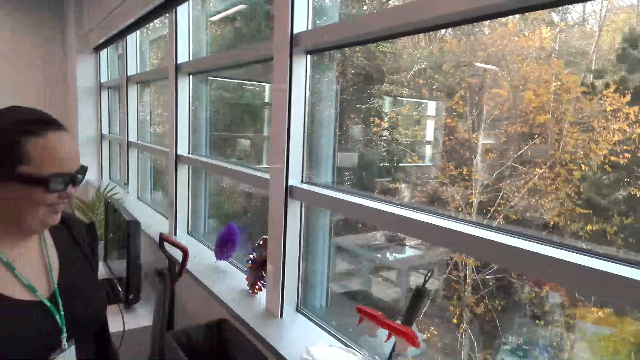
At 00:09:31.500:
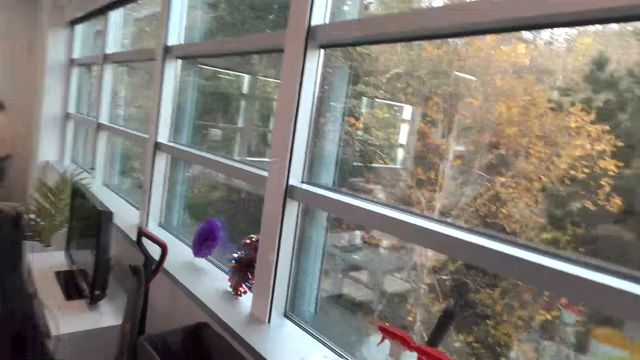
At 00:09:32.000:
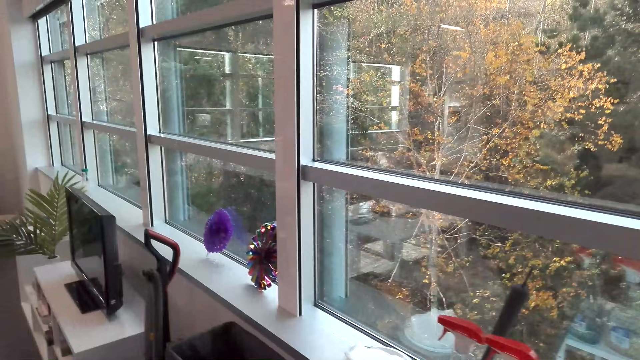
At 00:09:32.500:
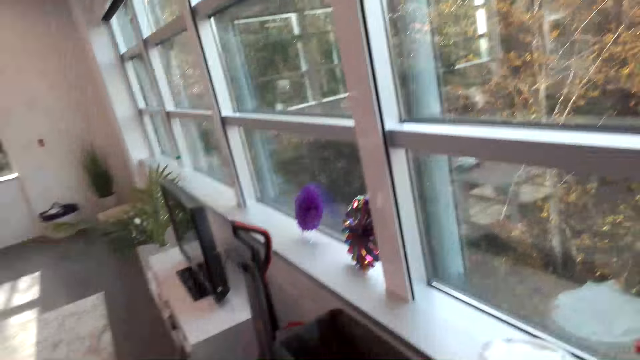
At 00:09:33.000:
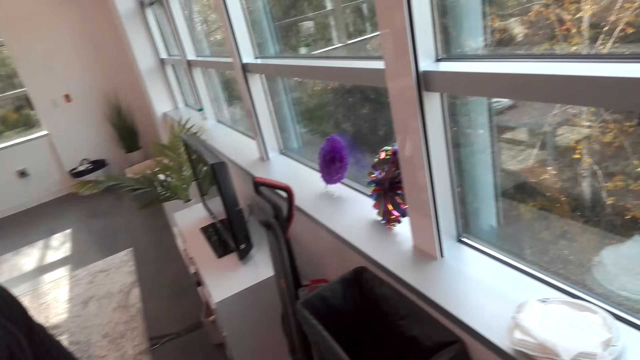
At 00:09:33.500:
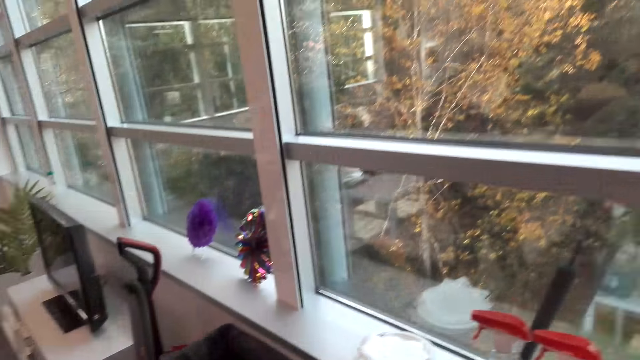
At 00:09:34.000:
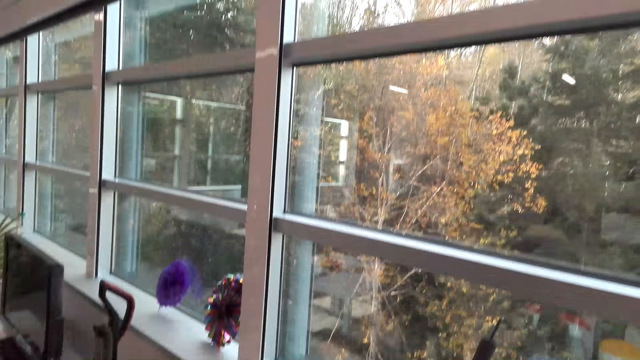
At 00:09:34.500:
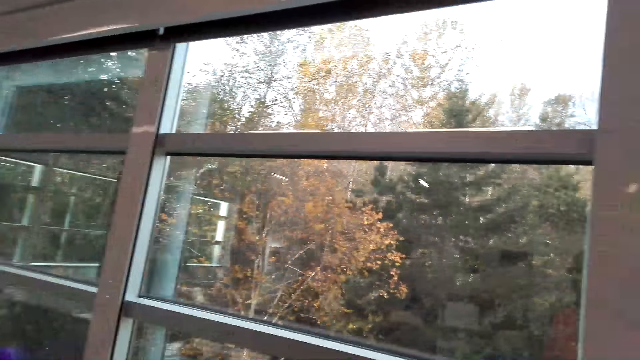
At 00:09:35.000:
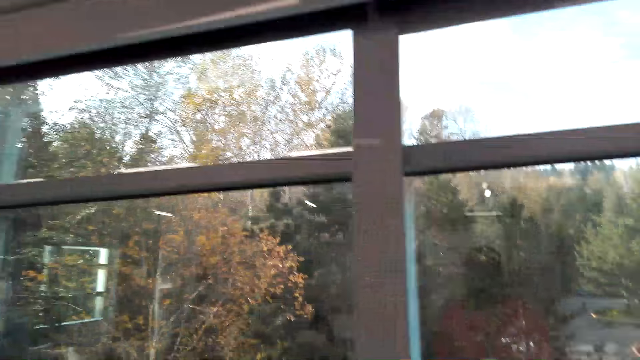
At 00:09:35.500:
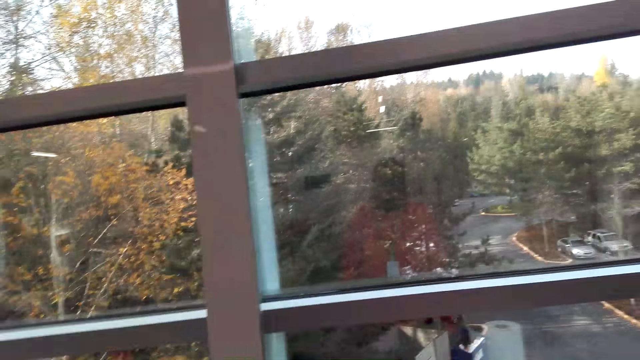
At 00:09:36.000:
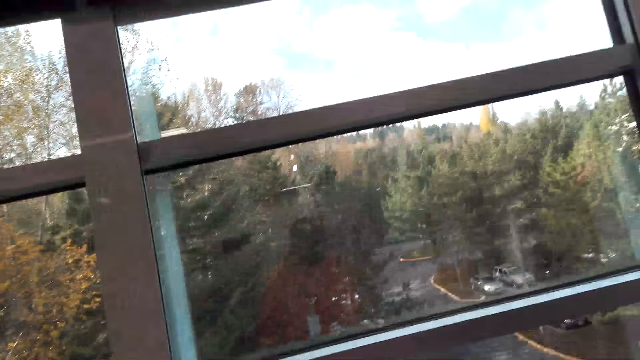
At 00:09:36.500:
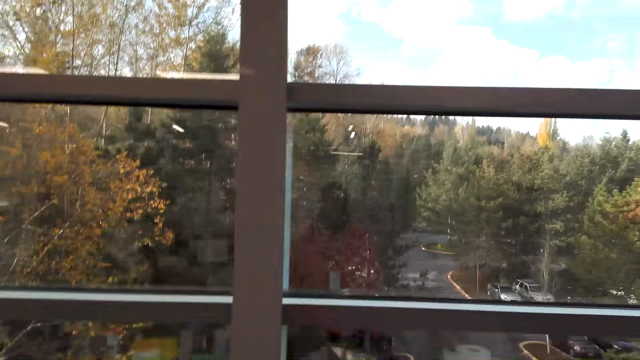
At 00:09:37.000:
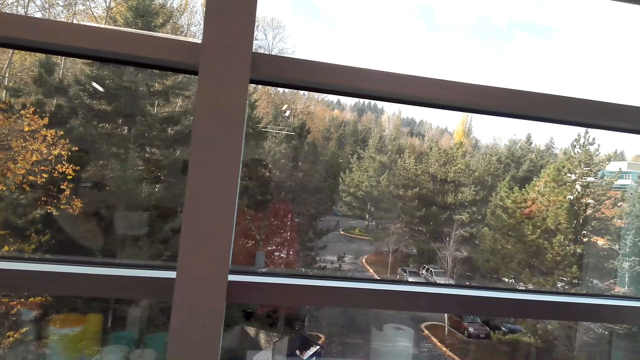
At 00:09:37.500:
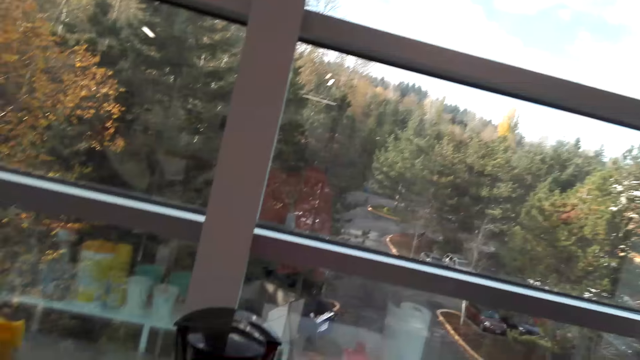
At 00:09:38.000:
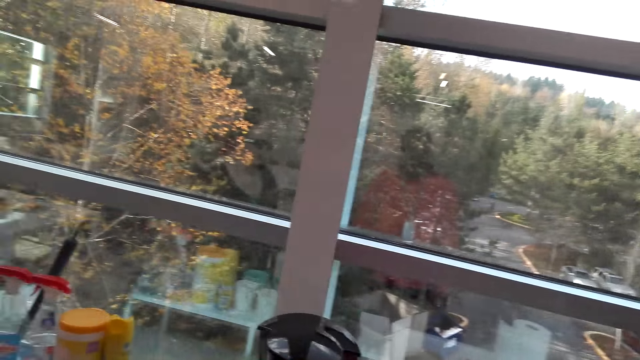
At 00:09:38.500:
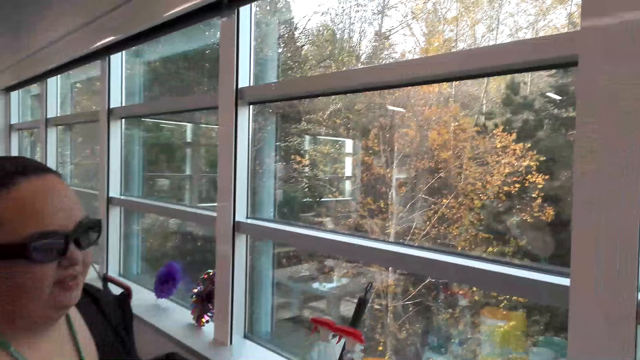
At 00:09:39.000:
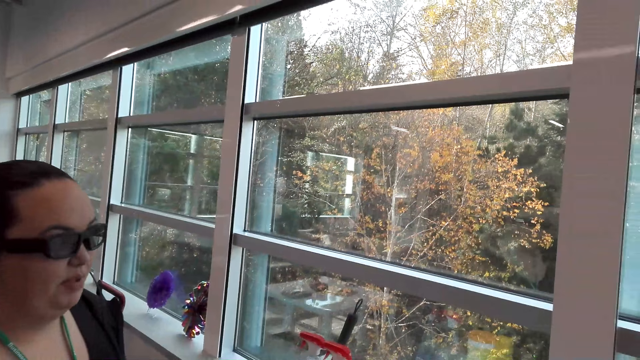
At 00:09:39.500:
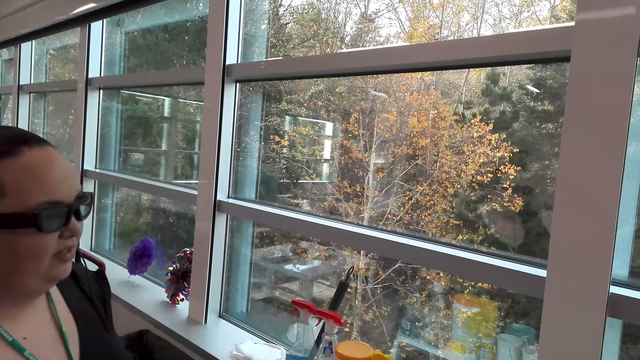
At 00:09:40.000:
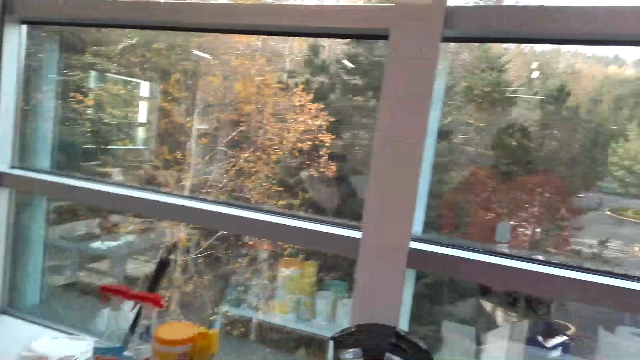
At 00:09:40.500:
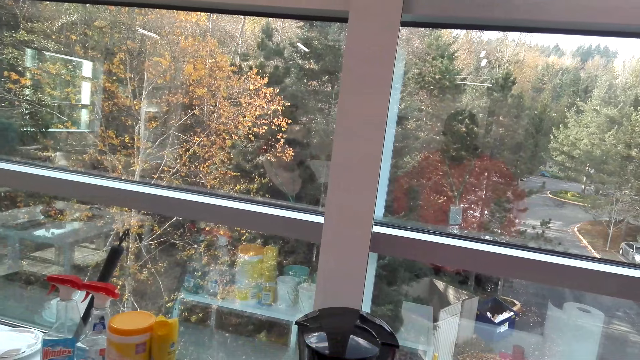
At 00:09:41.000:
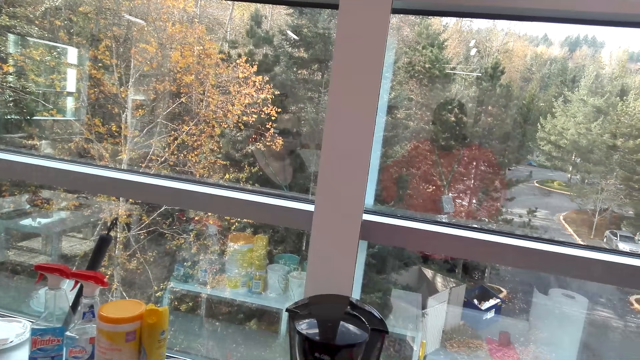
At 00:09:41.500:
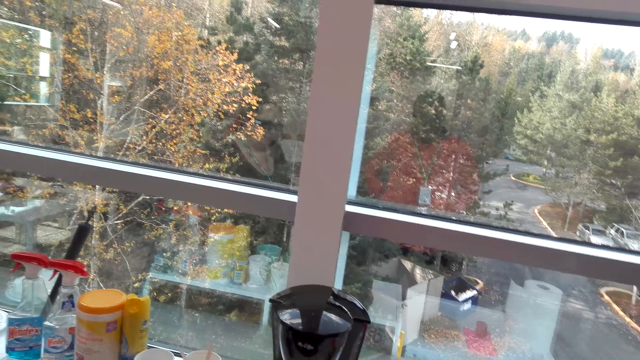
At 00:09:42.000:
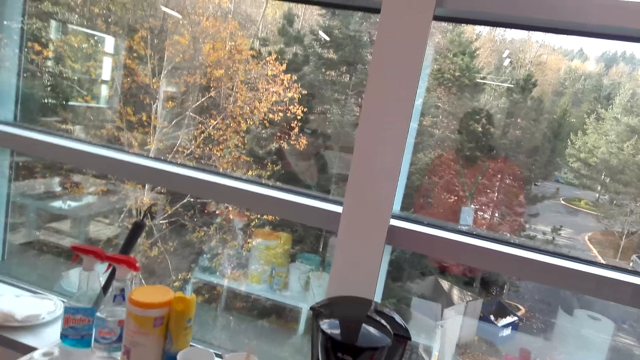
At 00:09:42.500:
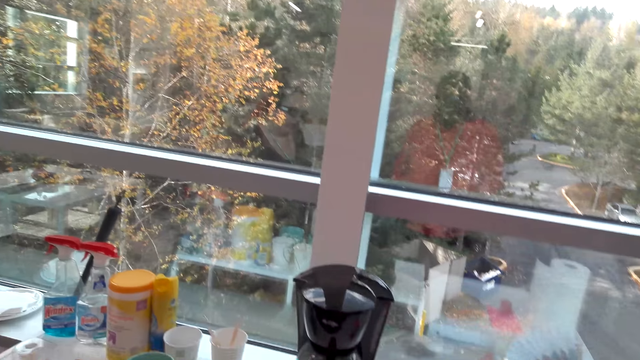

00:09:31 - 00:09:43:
The camera wearer talks to someone. They look around.

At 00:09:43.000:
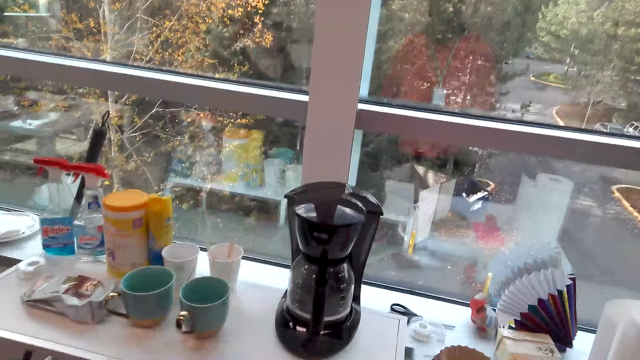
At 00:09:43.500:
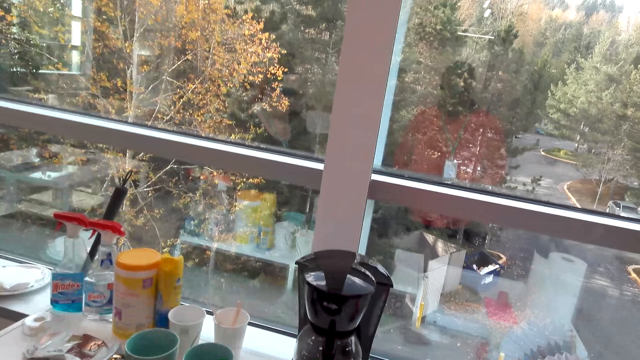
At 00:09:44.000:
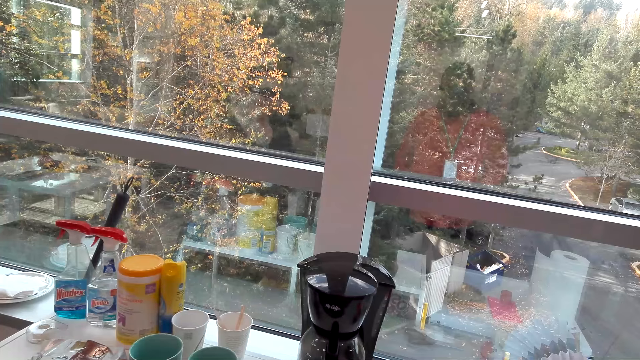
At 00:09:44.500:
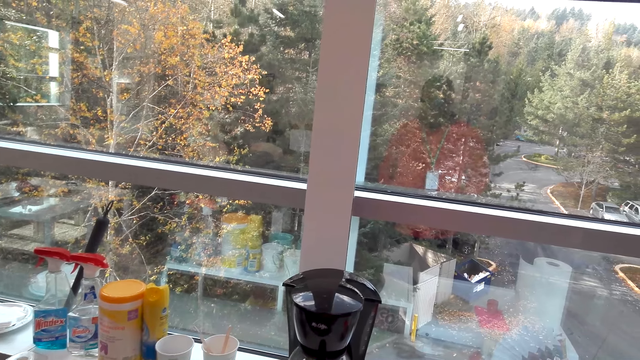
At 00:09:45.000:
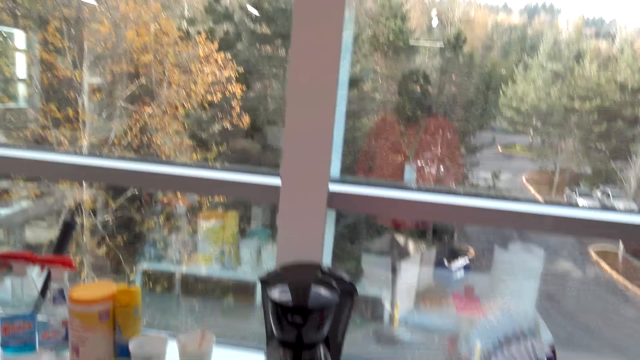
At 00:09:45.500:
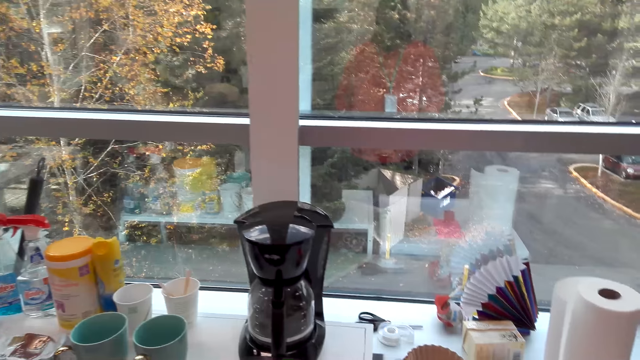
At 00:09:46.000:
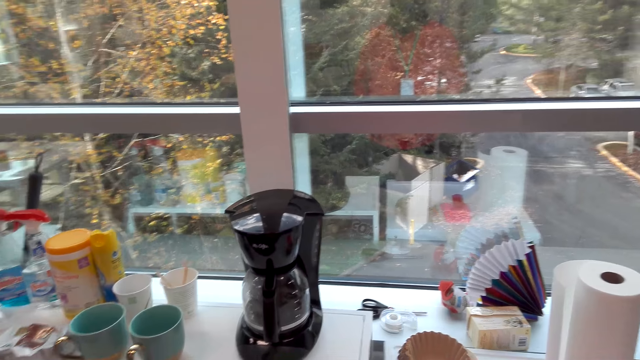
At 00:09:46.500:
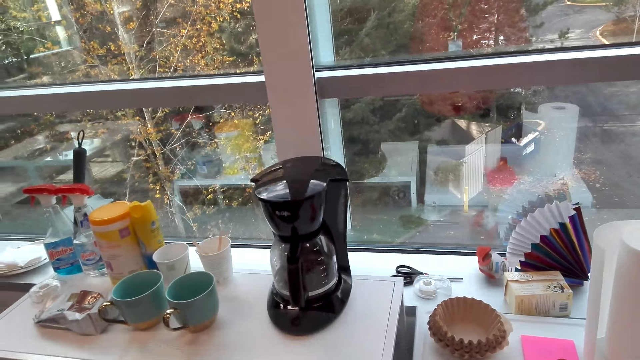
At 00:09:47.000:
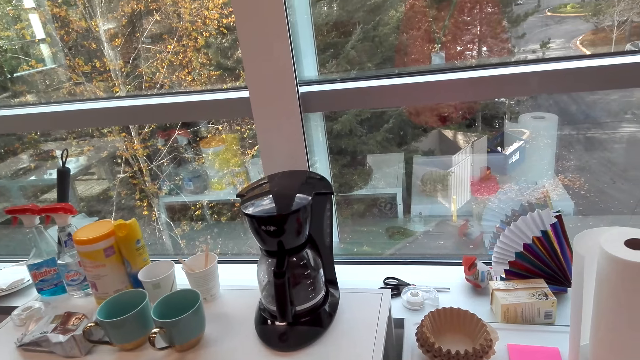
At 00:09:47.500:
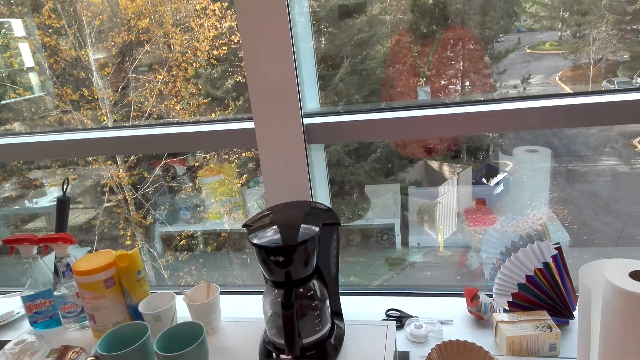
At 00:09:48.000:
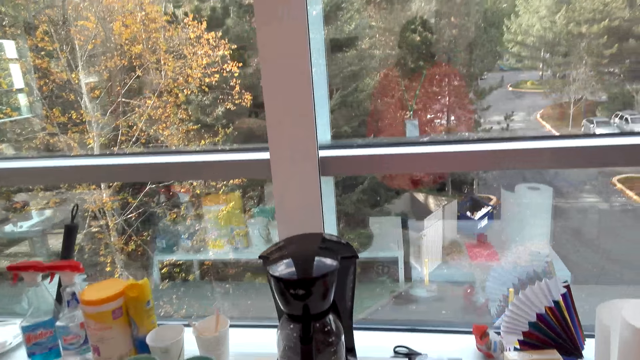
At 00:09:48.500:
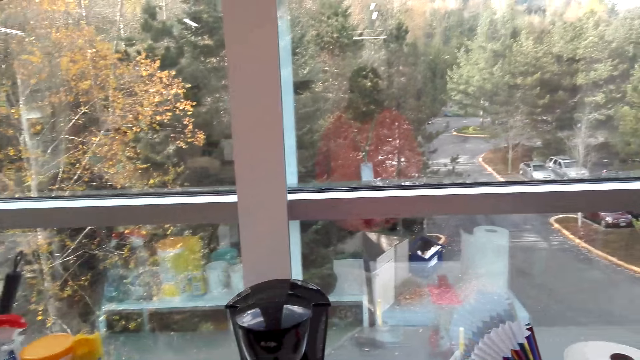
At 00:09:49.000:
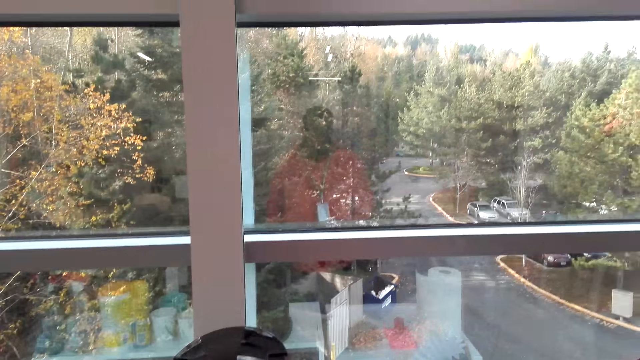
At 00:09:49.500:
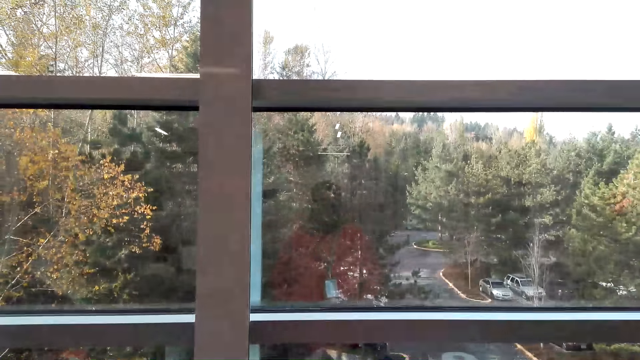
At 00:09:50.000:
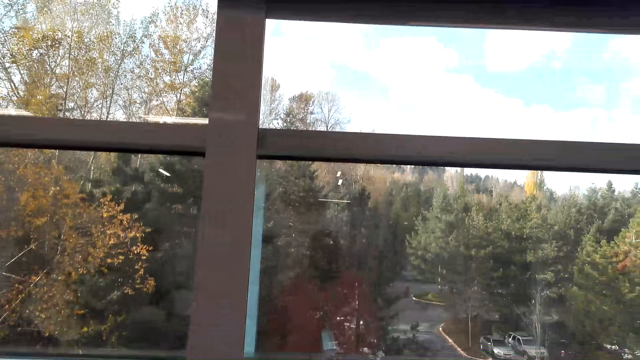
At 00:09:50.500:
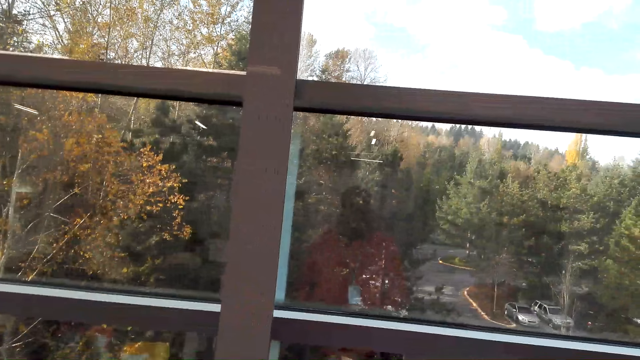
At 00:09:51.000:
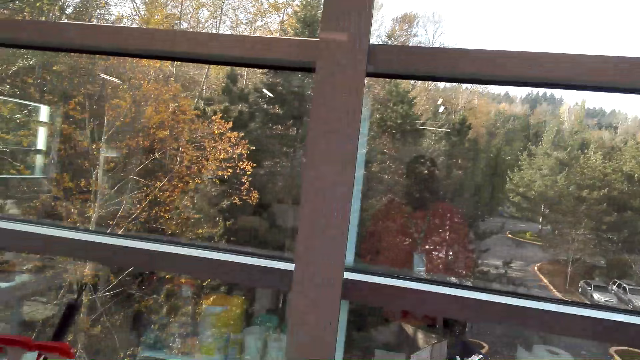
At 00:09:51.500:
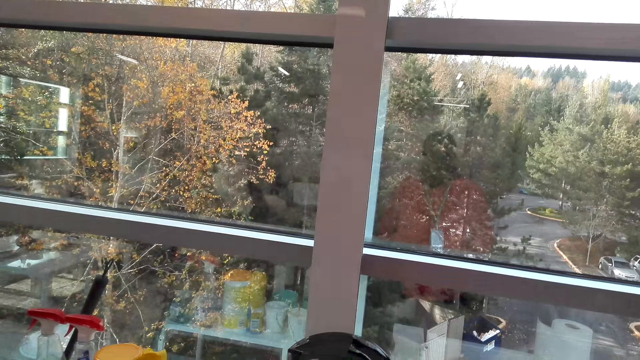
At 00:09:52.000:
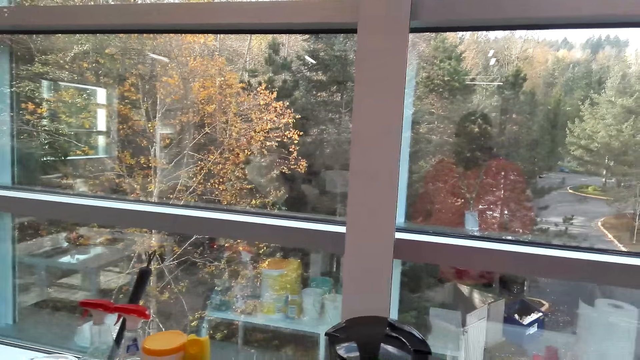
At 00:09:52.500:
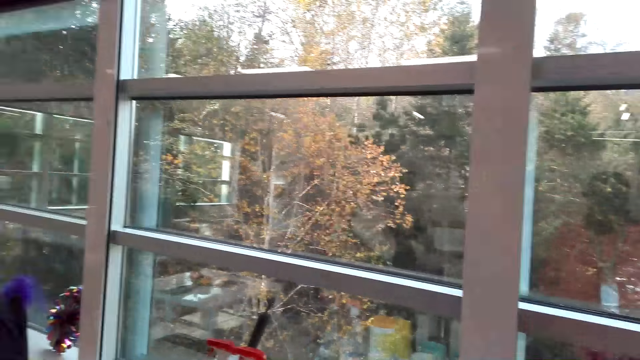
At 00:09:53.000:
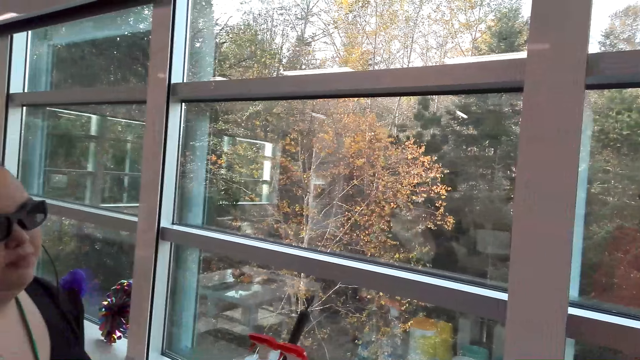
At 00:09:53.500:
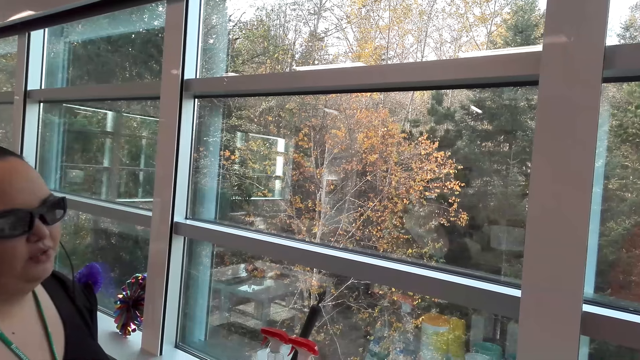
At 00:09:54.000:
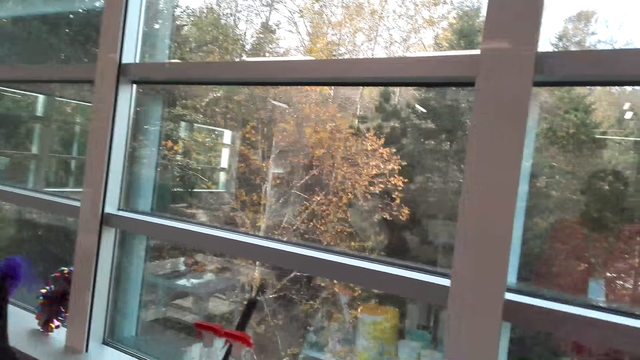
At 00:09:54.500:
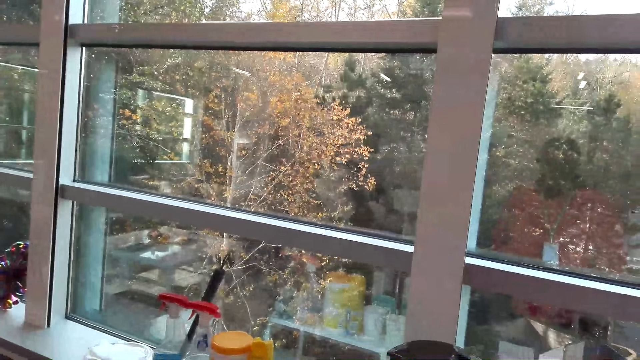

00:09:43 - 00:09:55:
The camera wearer dialogues with a woman.
